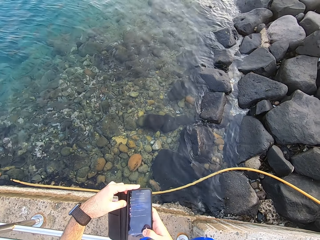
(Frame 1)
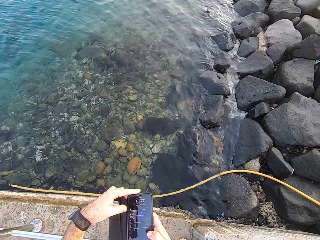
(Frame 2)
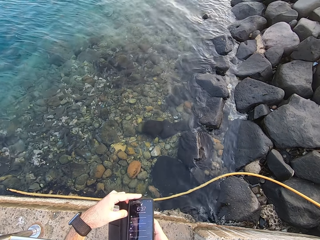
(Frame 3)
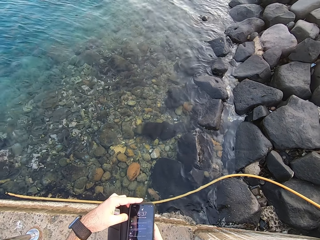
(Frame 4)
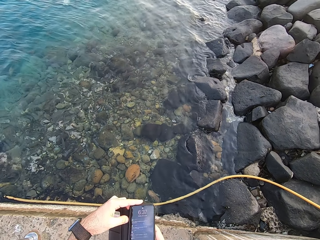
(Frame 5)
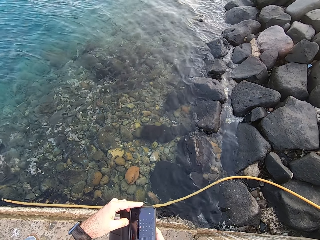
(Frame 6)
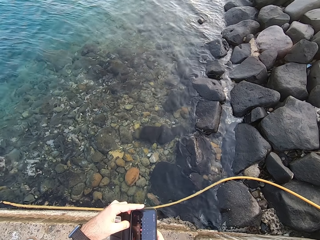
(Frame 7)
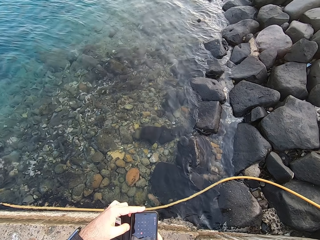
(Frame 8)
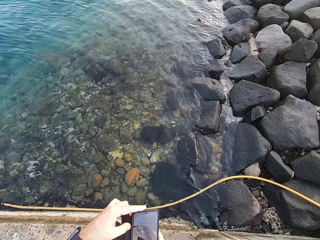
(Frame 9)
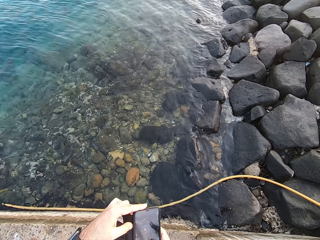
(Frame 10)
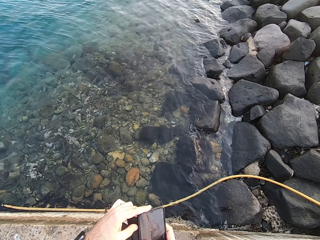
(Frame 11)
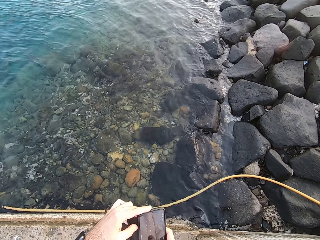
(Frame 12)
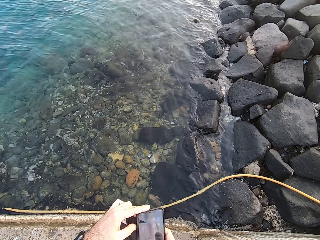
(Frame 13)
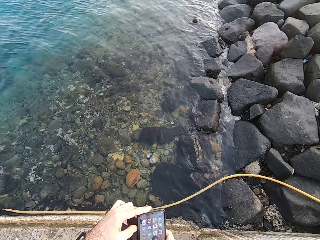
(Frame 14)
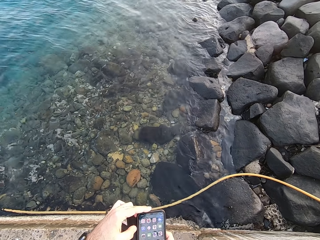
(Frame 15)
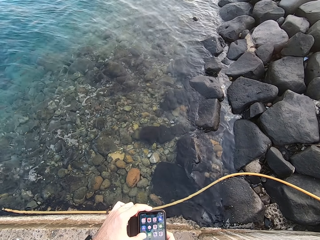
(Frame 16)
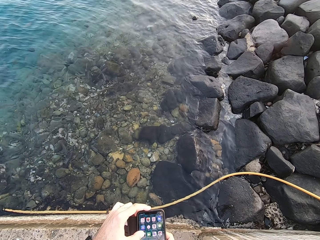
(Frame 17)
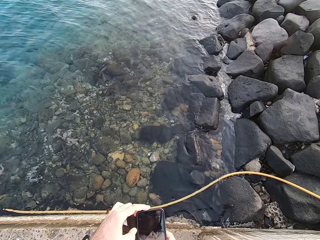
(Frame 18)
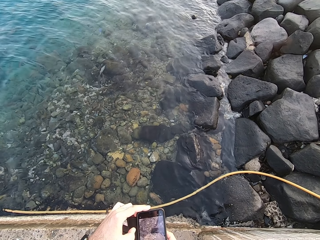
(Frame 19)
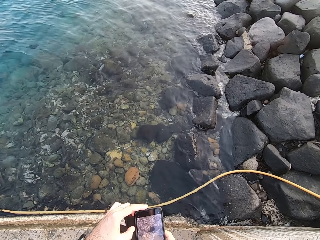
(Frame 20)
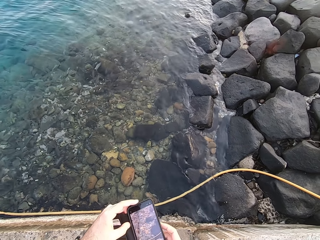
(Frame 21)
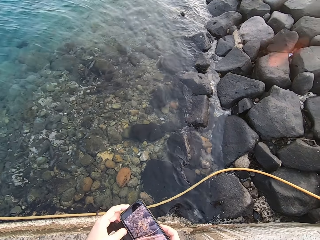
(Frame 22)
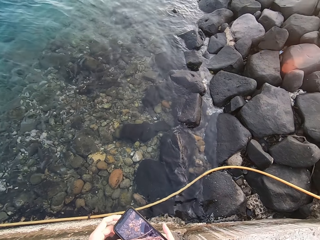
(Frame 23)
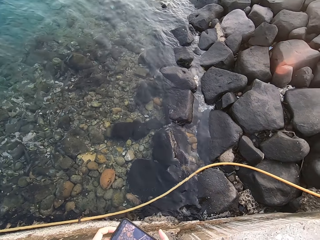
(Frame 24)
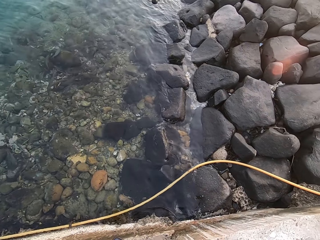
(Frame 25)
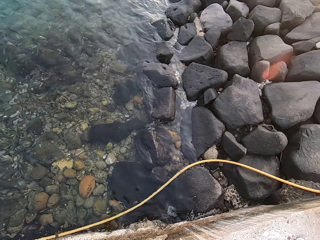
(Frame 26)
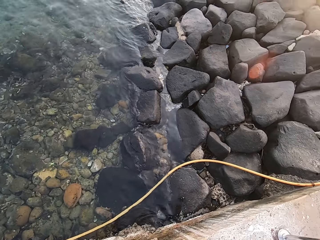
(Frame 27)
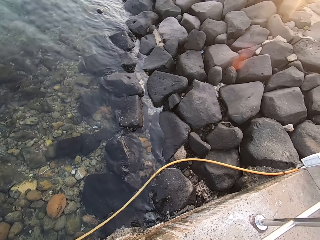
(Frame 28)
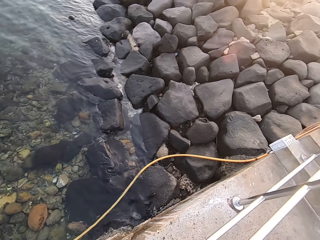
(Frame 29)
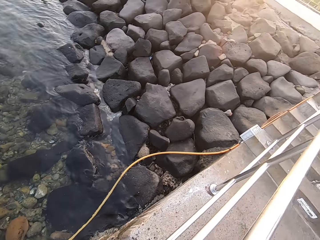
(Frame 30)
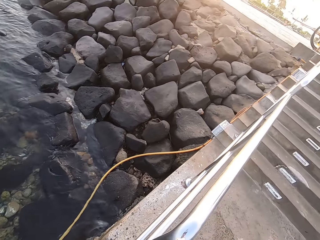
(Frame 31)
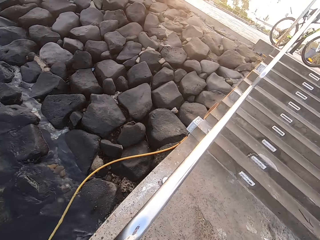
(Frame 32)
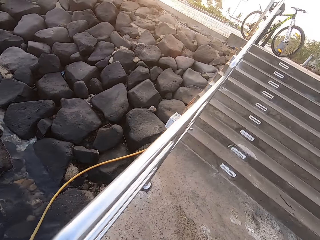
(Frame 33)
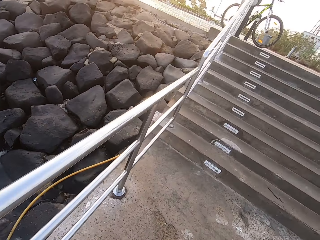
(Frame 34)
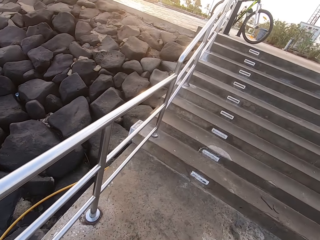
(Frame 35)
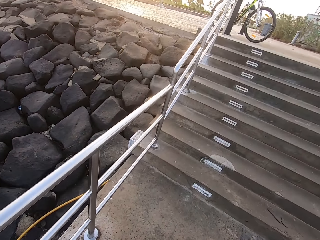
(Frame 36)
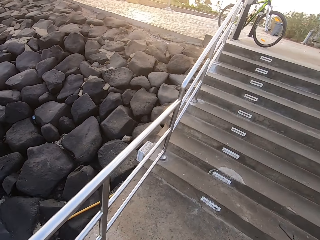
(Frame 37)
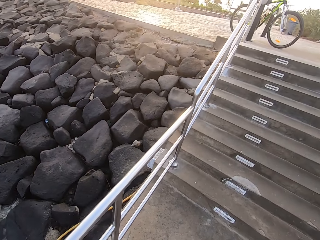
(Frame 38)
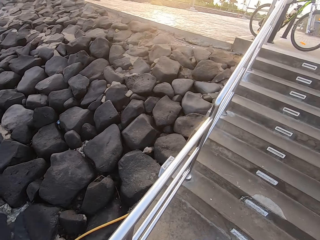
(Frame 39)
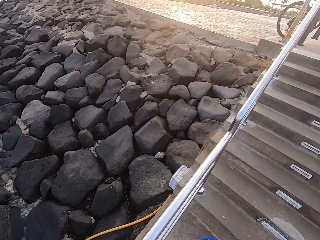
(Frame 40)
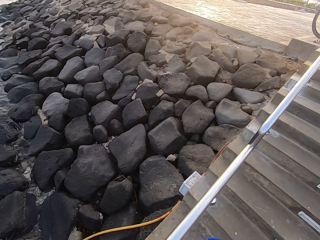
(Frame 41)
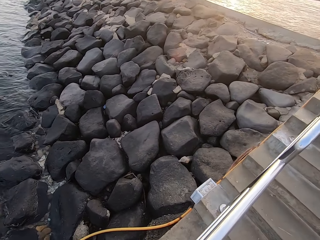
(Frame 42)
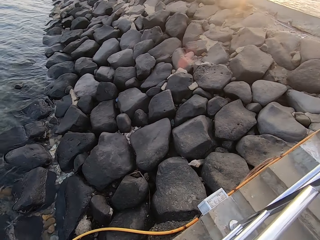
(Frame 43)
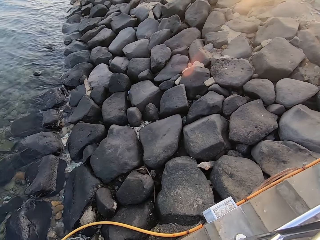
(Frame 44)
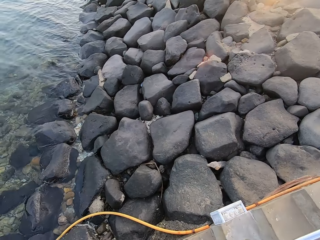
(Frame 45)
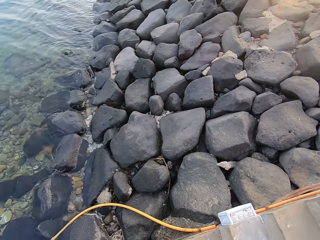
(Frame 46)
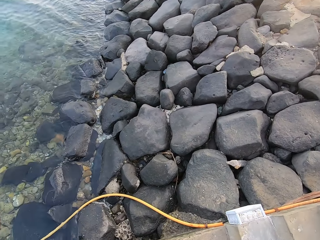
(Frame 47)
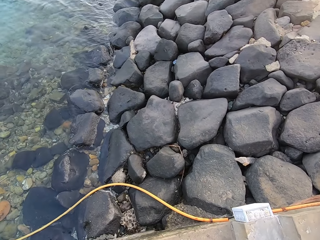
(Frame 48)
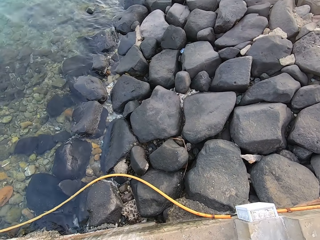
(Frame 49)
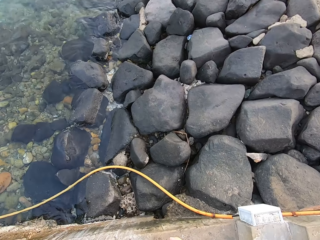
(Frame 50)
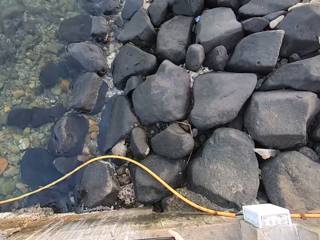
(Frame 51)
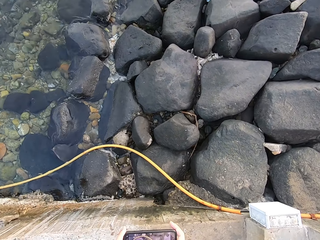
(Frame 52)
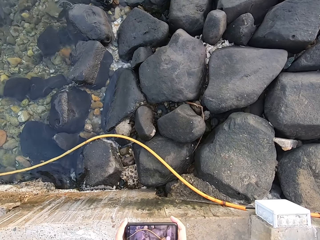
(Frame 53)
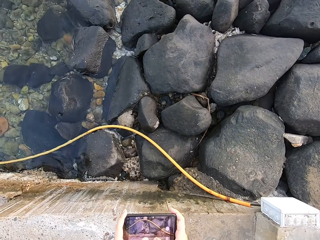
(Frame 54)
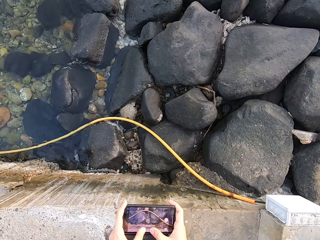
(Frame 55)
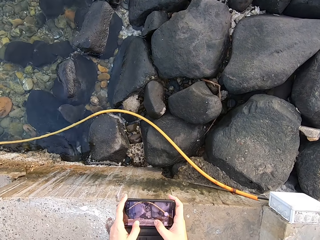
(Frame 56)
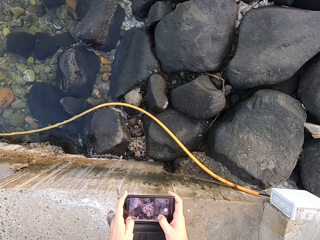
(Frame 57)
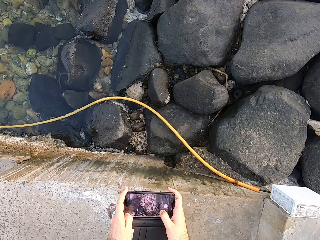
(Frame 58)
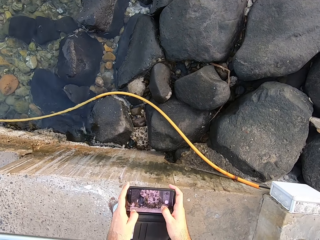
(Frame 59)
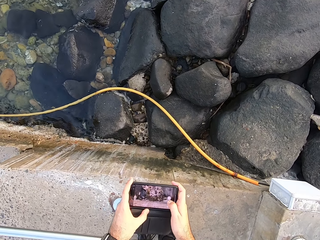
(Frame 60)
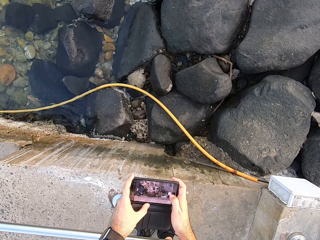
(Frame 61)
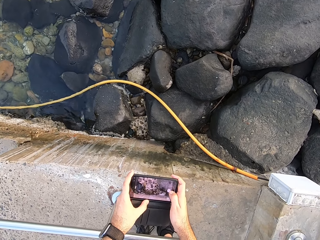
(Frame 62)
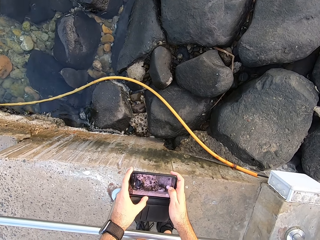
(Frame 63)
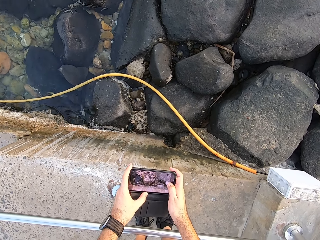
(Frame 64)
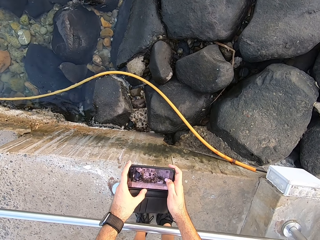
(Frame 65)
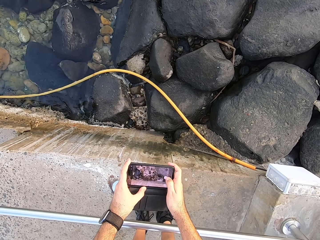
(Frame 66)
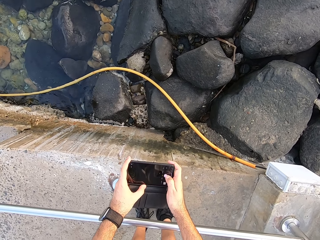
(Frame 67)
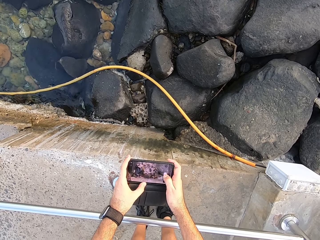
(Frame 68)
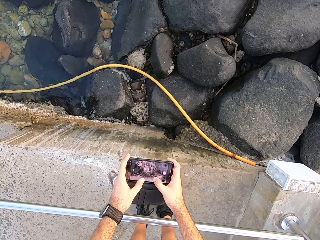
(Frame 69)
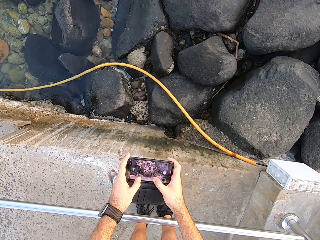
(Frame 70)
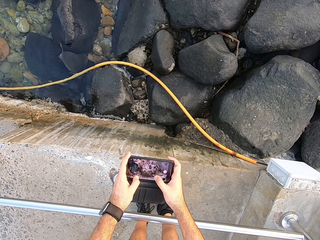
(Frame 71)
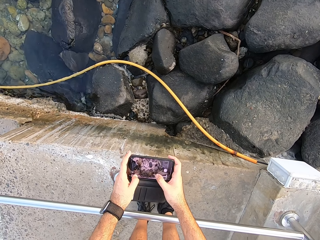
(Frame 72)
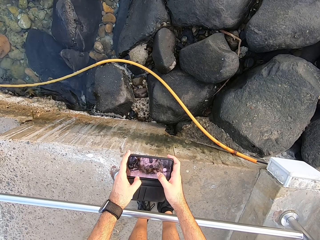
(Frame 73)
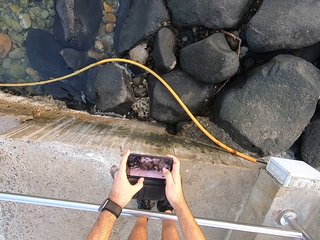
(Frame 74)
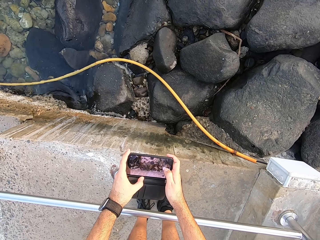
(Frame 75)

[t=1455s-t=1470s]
The camera wearer looks around. He walks around. He looks around. He uses his phone.

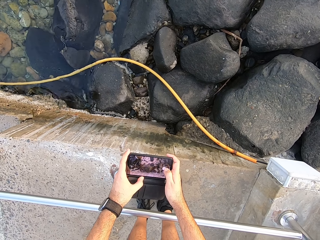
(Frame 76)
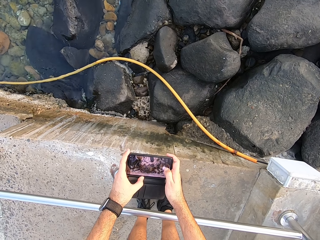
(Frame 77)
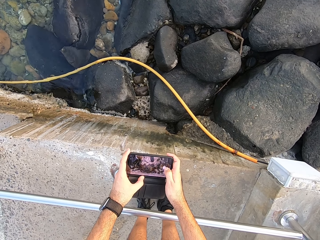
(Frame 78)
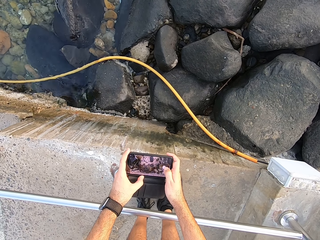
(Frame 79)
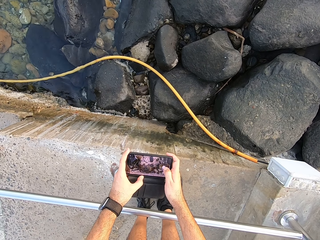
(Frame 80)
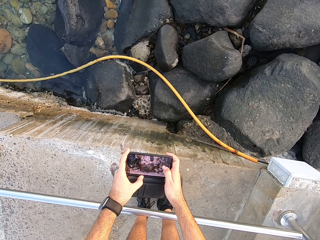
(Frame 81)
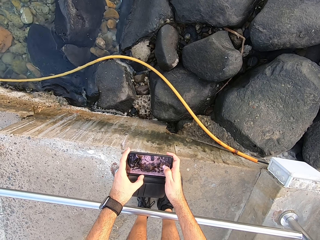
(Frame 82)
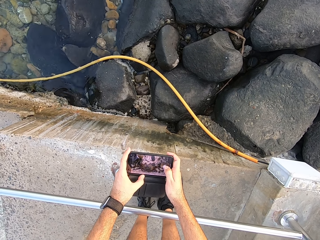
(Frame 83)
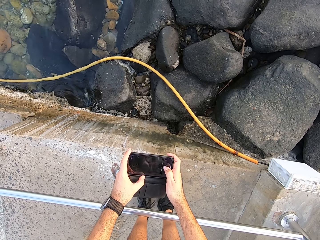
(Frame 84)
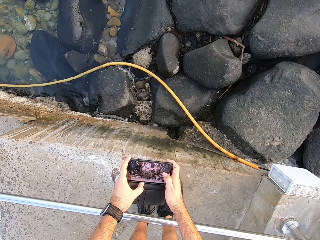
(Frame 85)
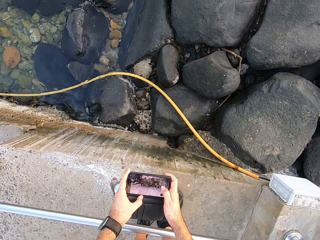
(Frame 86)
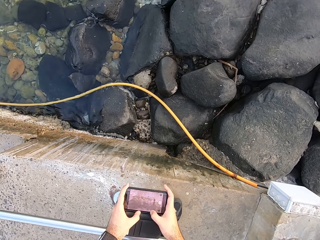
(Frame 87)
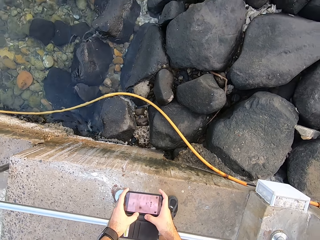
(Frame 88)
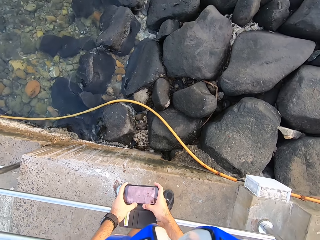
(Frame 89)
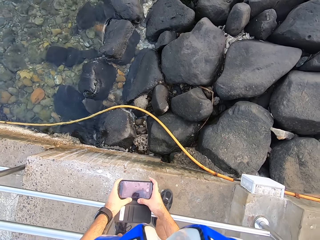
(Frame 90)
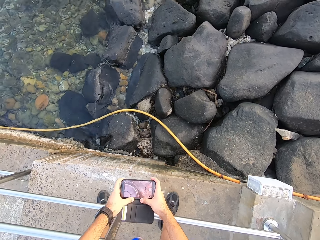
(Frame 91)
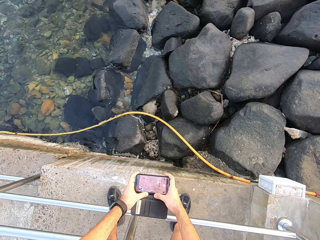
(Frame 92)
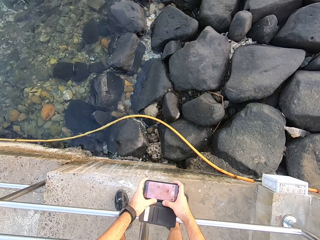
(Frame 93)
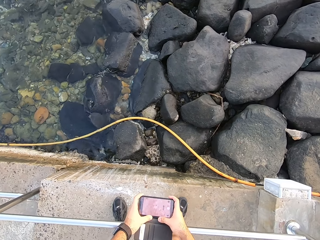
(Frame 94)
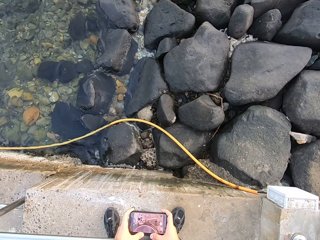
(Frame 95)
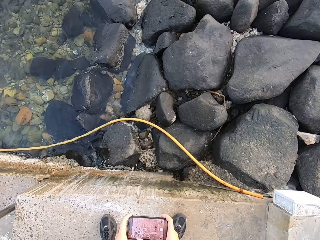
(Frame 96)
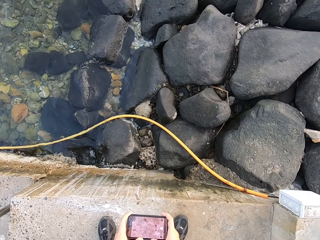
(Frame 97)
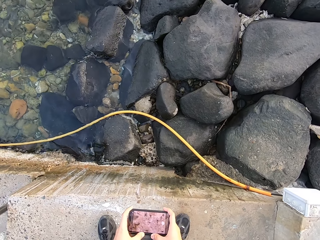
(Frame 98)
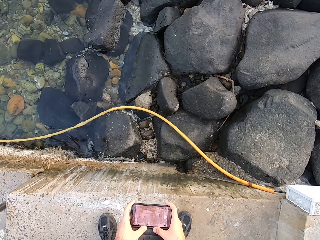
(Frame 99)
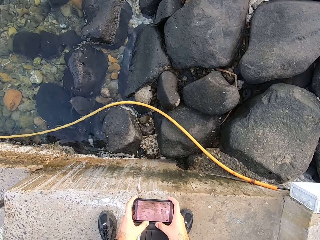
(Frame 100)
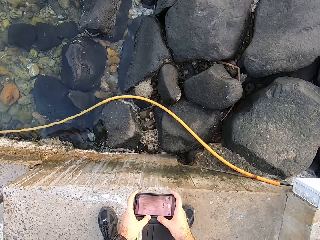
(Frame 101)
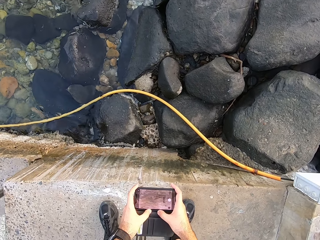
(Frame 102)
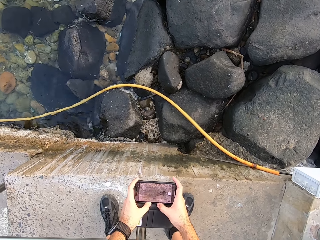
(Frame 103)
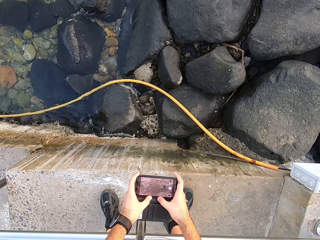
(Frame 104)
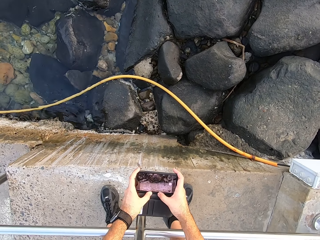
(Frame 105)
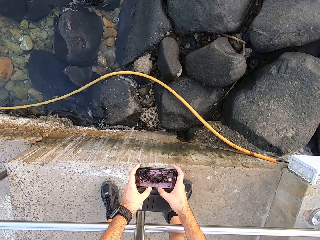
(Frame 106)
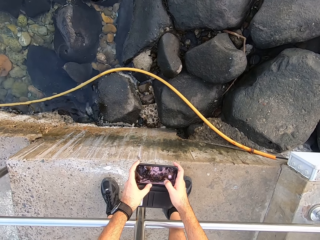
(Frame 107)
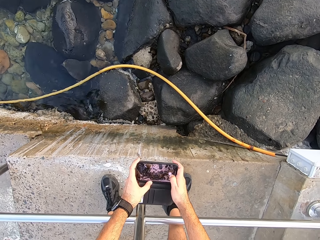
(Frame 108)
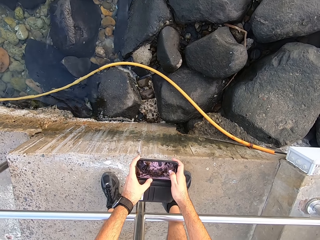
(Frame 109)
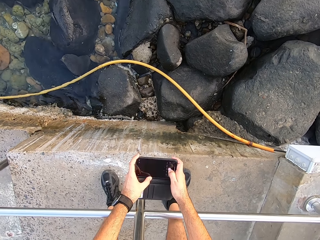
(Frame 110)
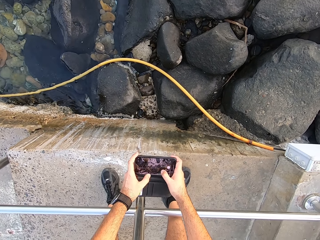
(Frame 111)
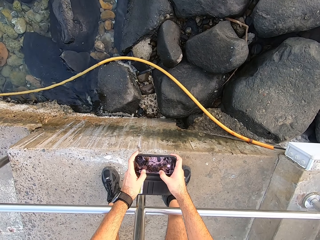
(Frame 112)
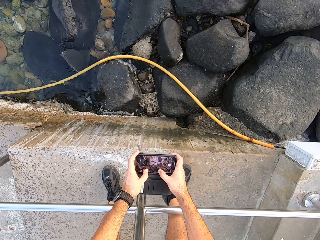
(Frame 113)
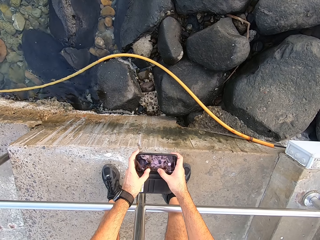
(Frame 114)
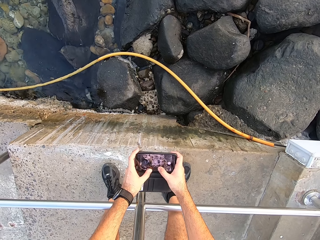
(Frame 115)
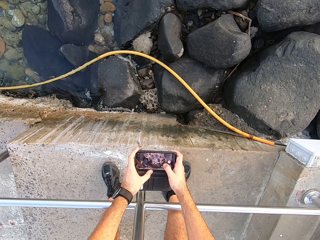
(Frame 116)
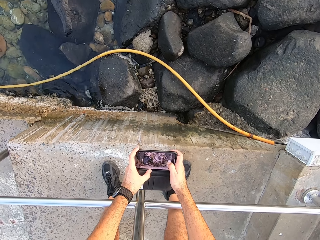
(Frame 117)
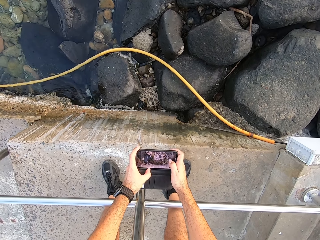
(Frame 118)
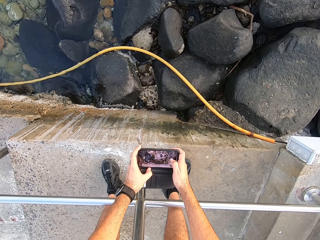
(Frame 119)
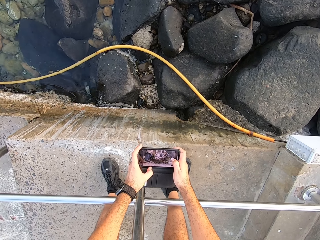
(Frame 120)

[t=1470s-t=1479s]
The camera wearer moves to the side.
